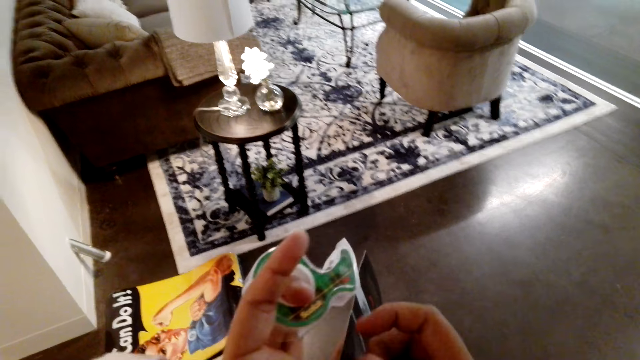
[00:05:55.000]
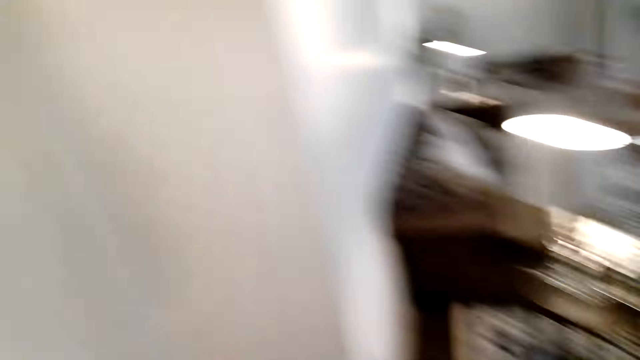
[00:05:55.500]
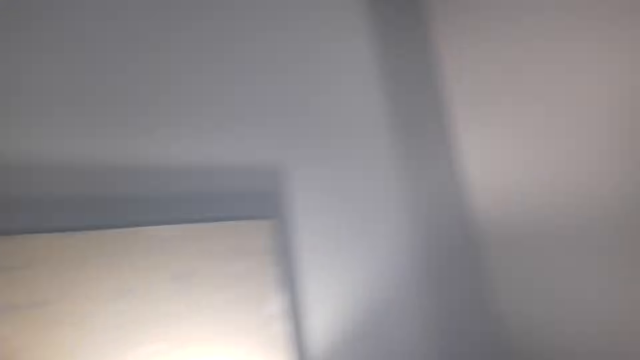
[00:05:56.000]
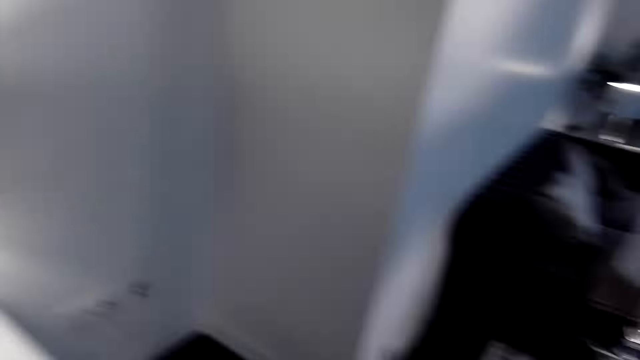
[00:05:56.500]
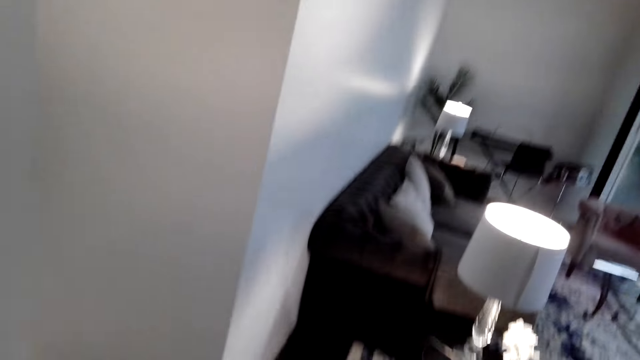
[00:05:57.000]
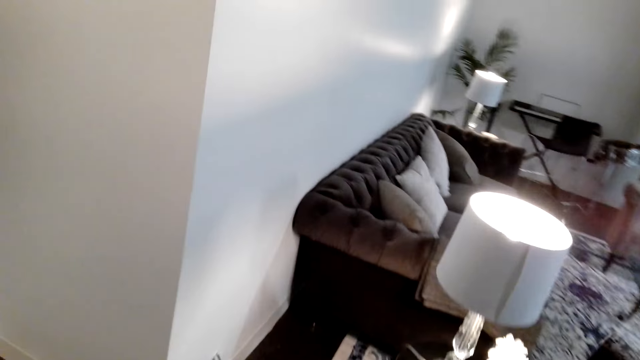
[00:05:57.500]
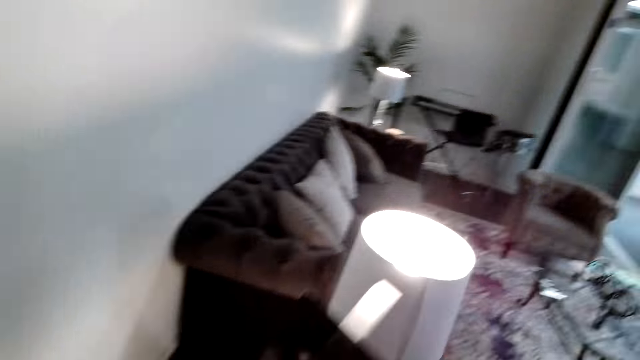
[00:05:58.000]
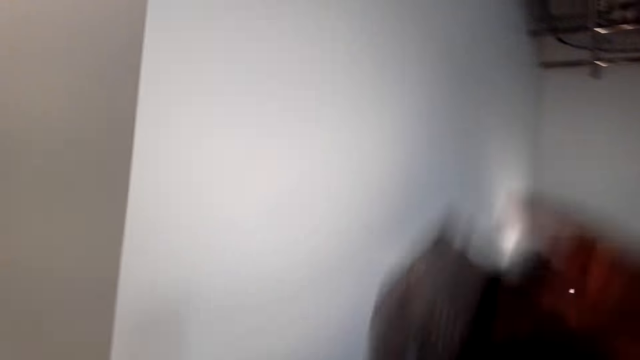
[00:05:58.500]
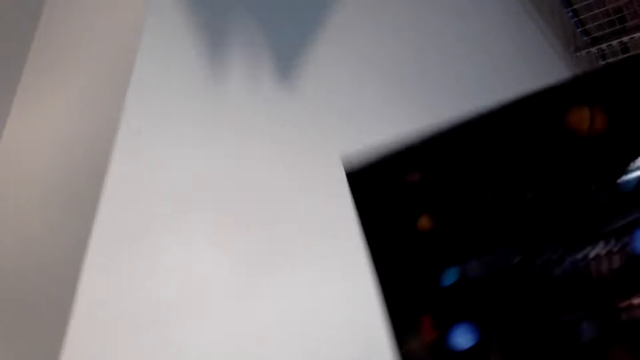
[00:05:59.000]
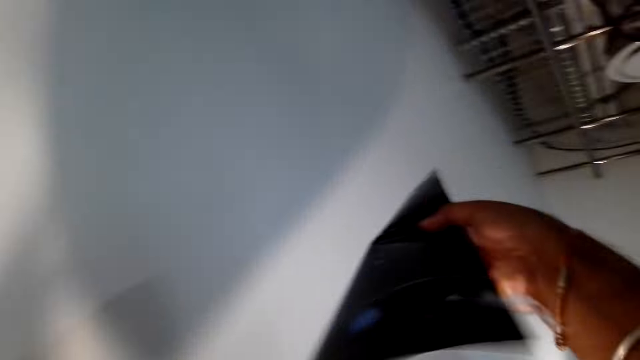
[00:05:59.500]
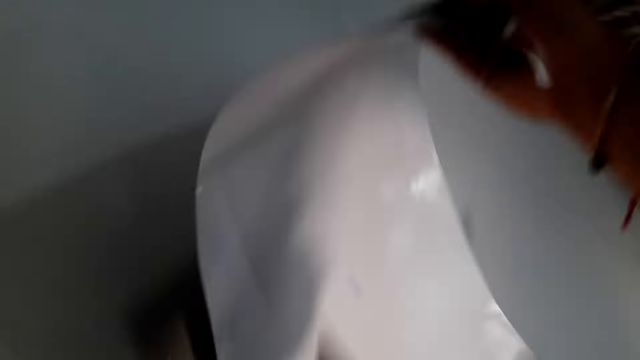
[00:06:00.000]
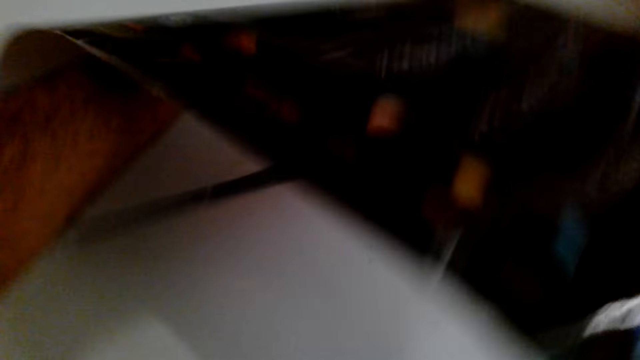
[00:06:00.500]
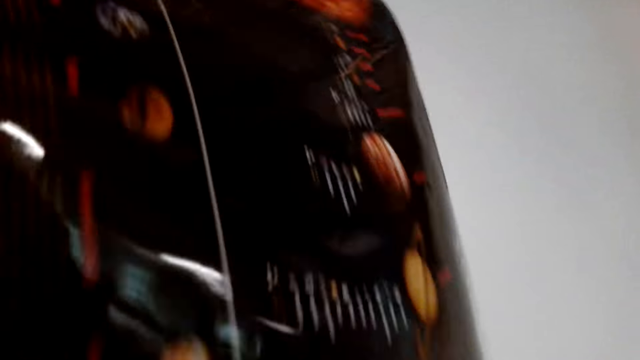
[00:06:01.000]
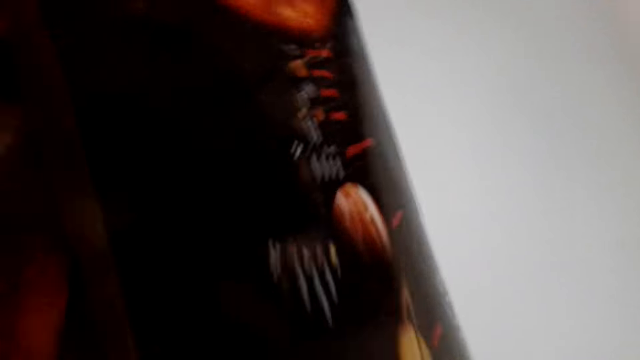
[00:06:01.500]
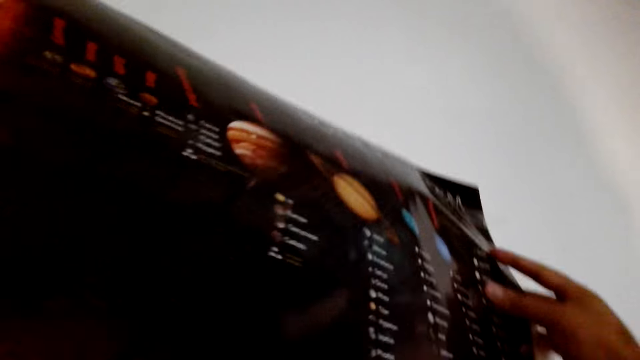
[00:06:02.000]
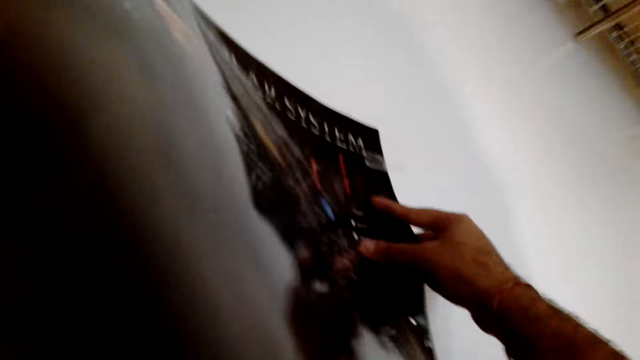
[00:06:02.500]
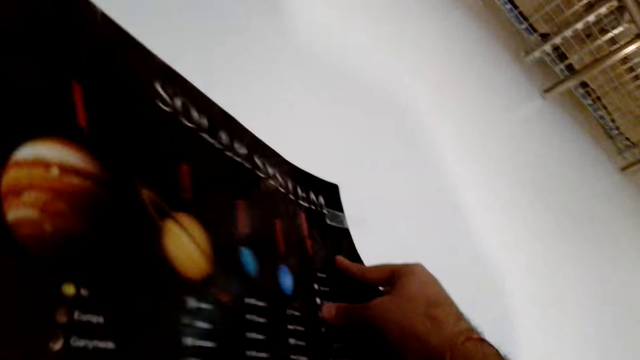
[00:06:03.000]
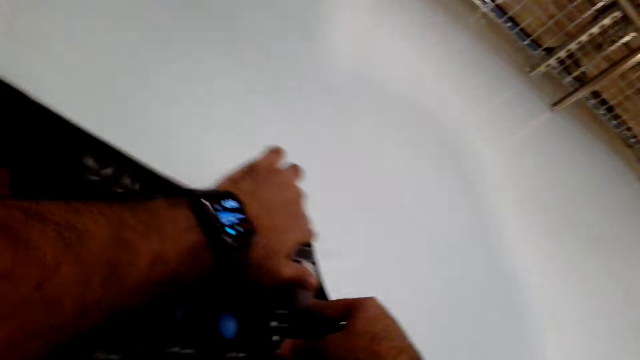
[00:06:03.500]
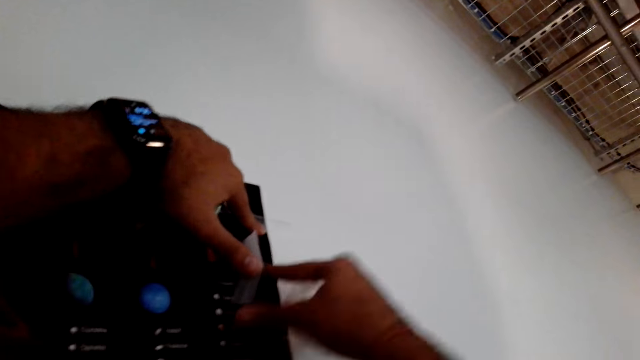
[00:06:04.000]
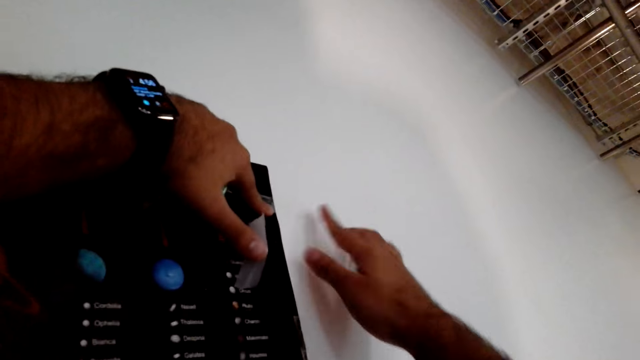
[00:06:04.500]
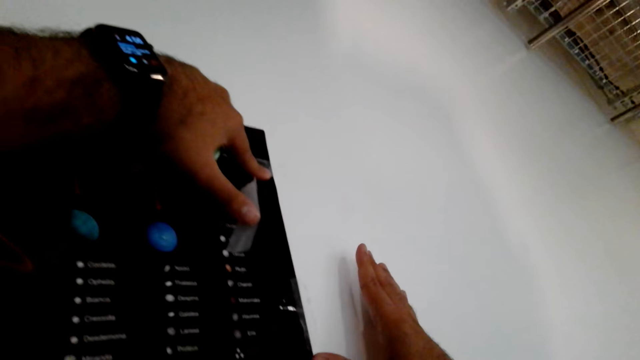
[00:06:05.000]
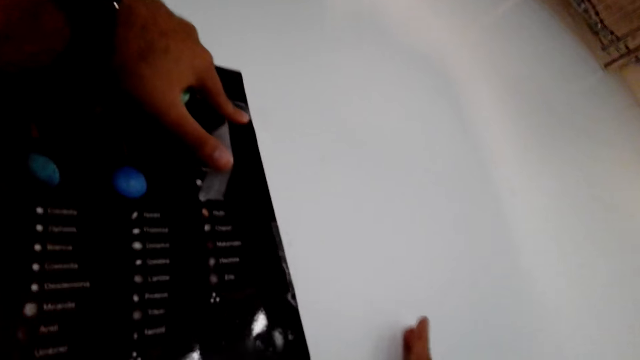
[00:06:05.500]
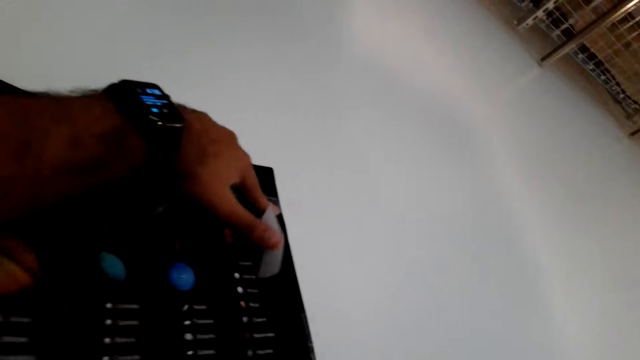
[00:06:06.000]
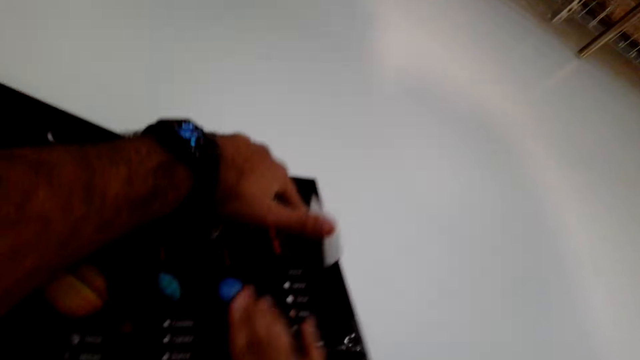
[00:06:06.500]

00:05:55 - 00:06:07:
The camera wearer walks around. They hold a canvas paper. They stick the wall paper on the wall. They flip the canvas paper. They stick the canvas paper on the wall.

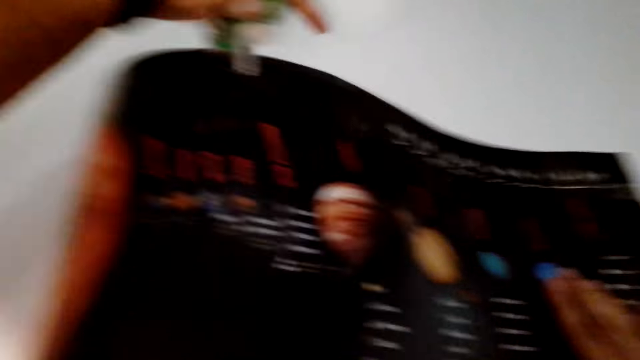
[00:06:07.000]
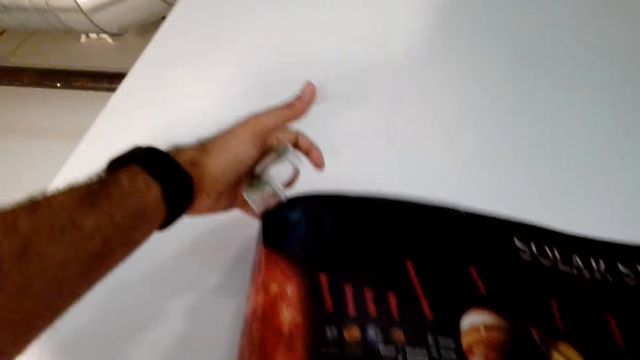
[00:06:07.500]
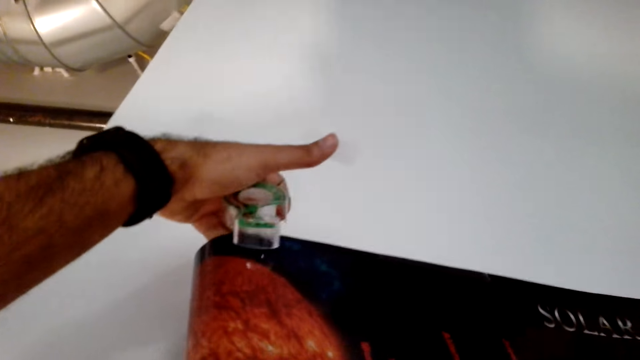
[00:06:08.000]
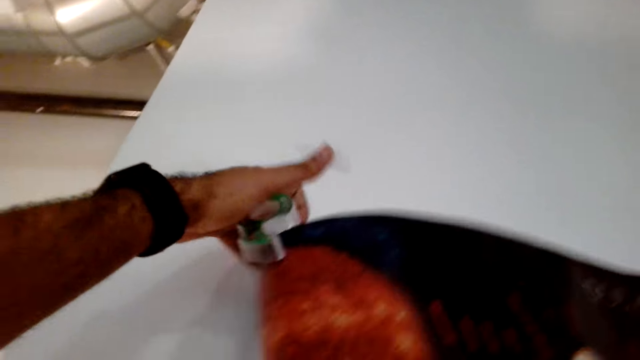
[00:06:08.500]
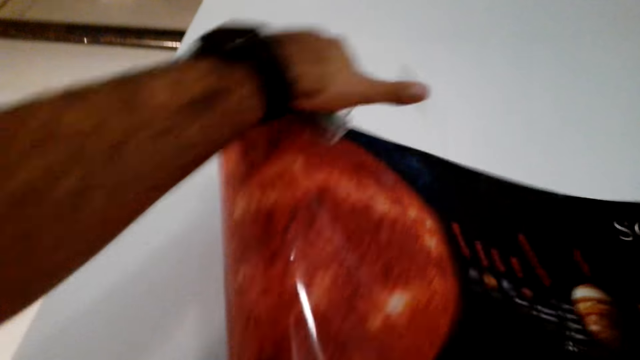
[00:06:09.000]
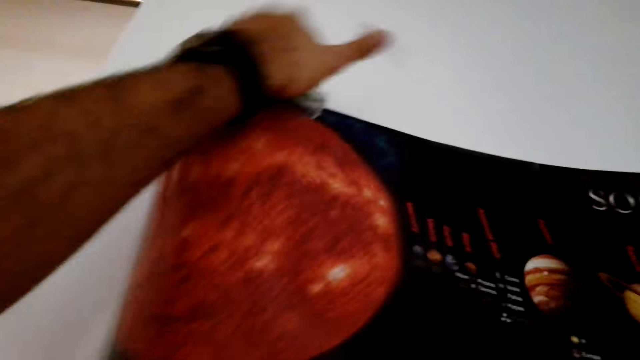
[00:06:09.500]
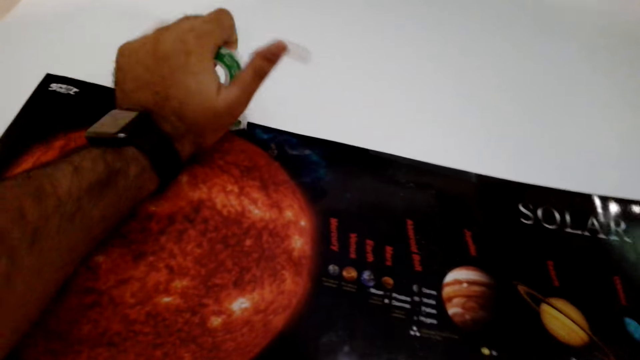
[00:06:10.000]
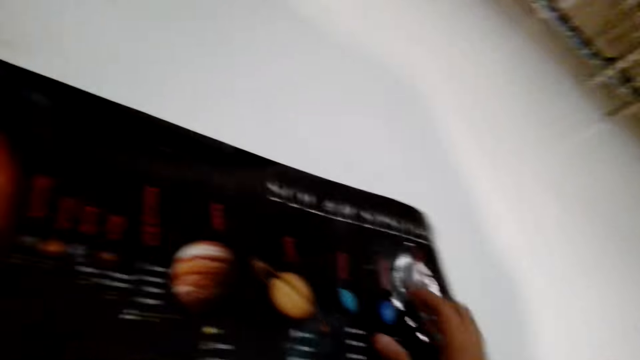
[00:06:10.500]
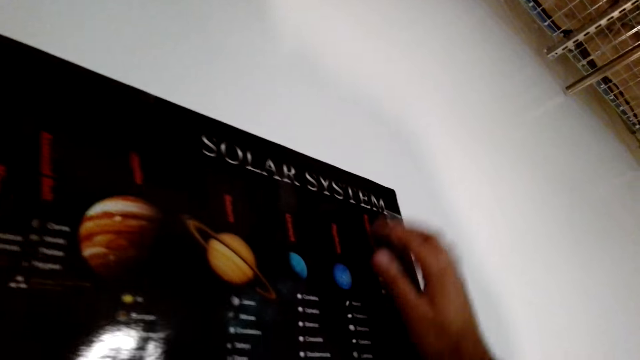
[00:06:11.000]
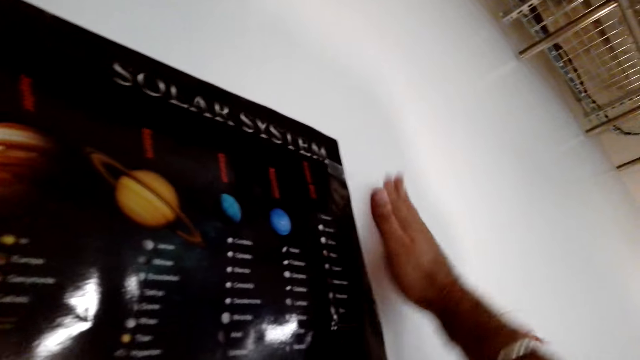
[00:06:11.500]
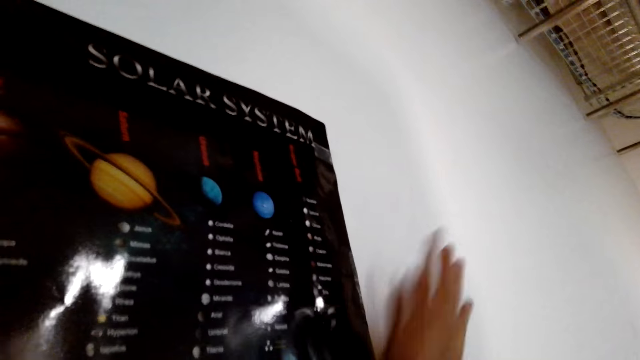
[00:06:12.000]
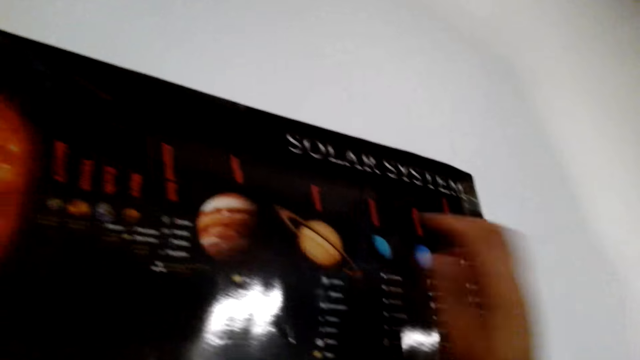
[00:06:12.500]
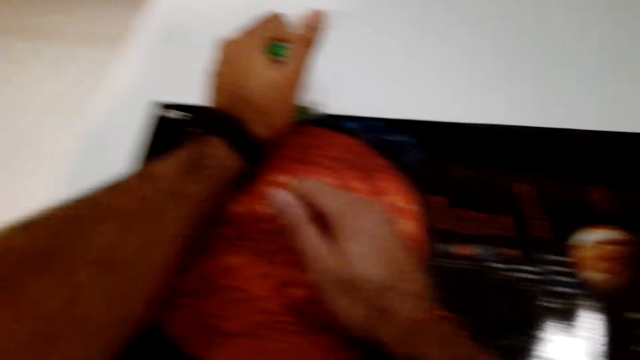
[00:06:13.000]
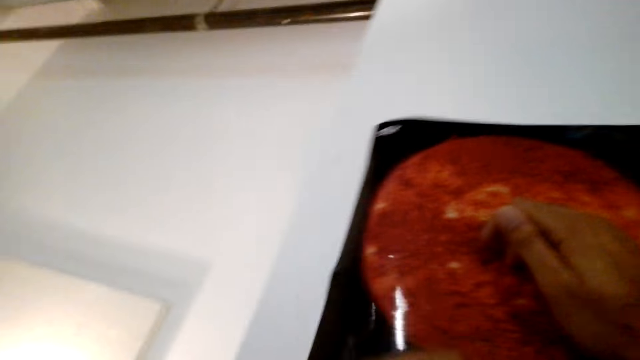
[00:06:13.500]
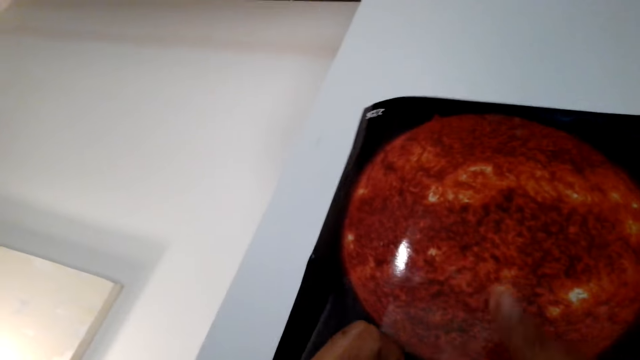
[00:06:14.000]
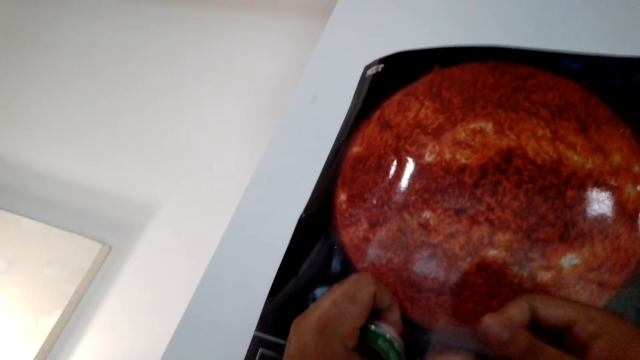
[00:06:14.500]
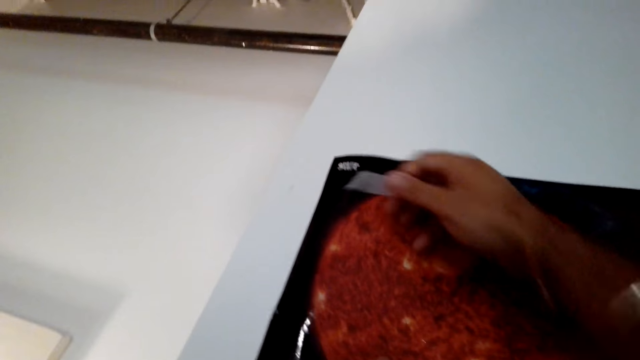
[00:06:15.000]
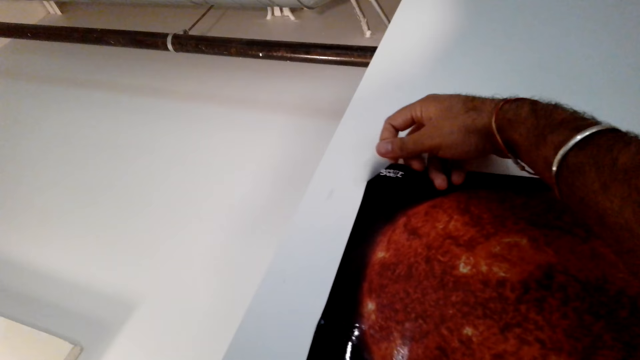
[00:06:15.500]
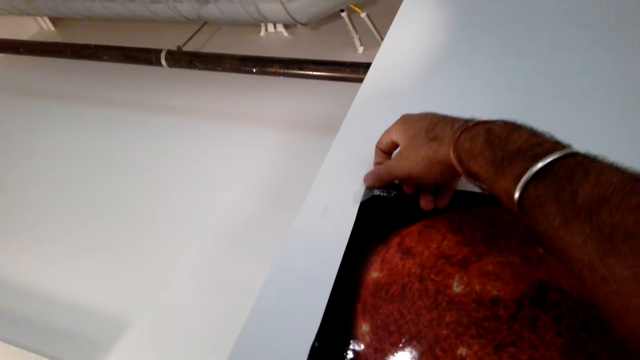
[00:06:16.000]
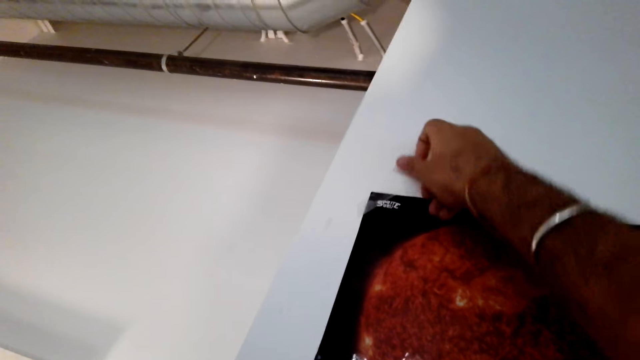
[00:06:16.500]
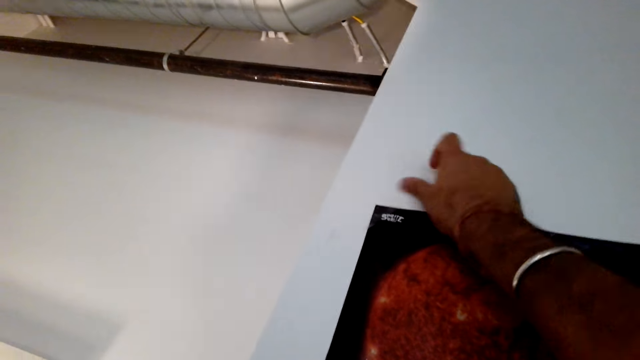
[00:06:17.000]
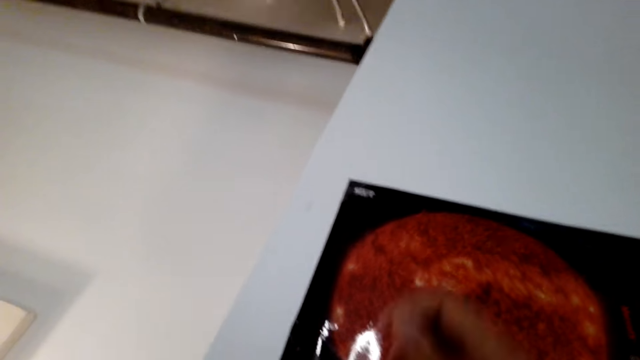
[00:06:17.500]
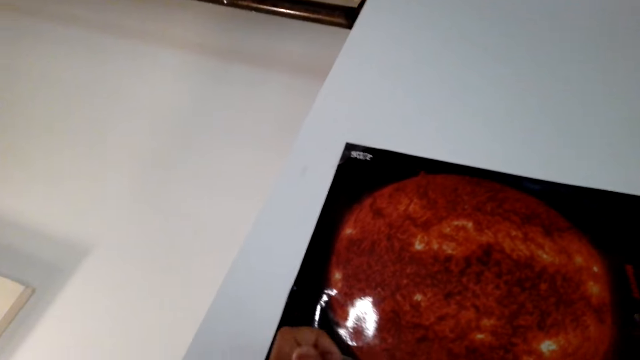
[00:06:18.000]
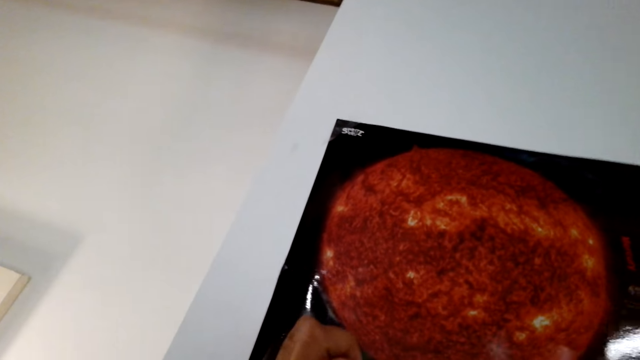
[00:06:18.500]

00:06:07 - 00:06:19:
The camera wearer pulls the canvas paper. They stick tape on the wall. They put the tape on the canvas paper. They stick the tape on the wall.
